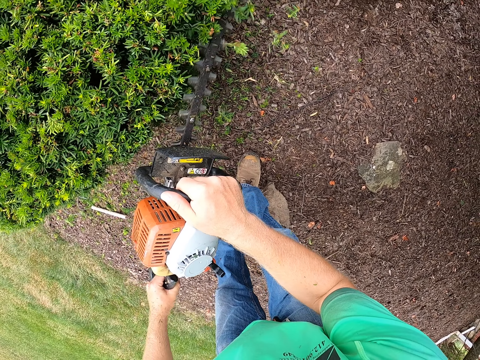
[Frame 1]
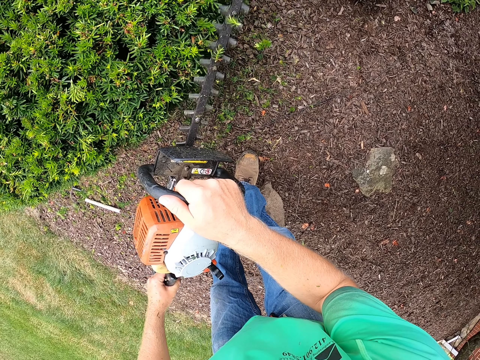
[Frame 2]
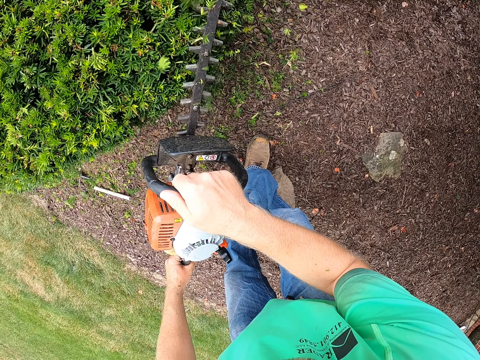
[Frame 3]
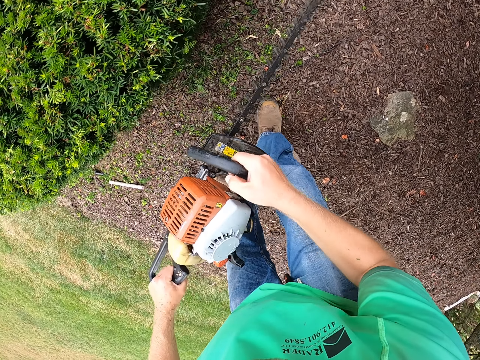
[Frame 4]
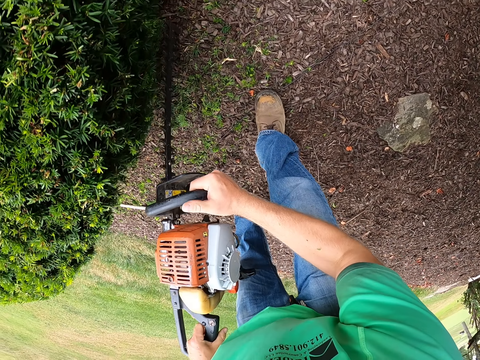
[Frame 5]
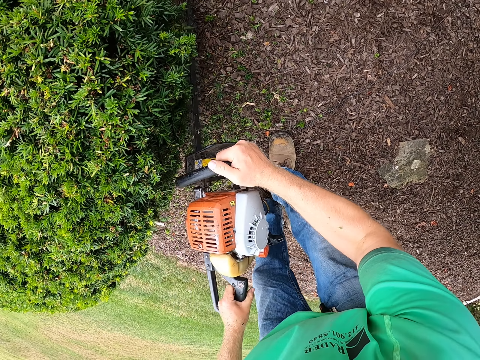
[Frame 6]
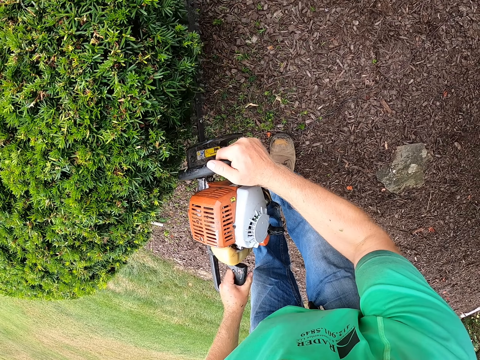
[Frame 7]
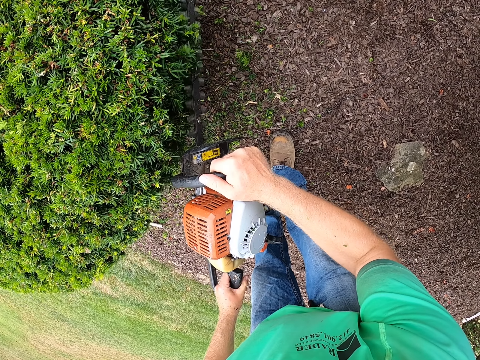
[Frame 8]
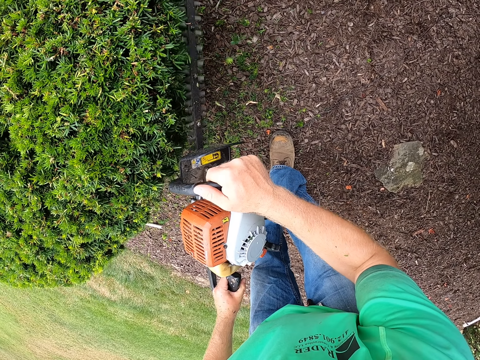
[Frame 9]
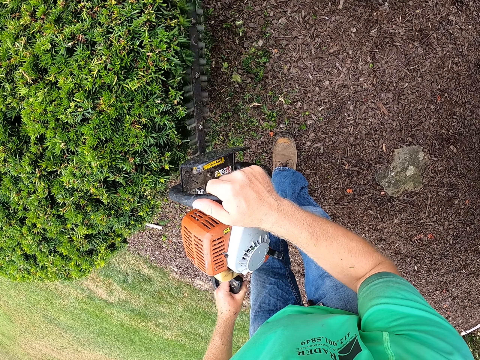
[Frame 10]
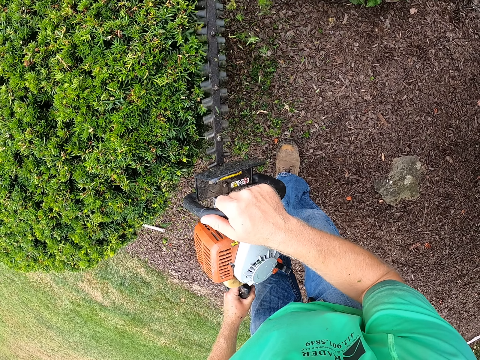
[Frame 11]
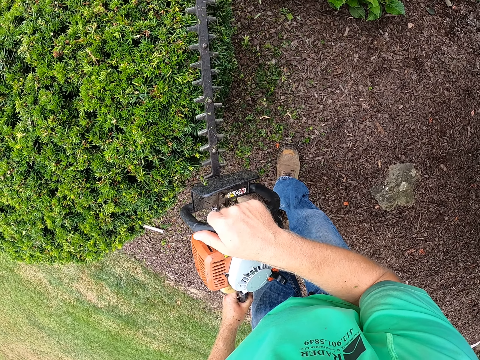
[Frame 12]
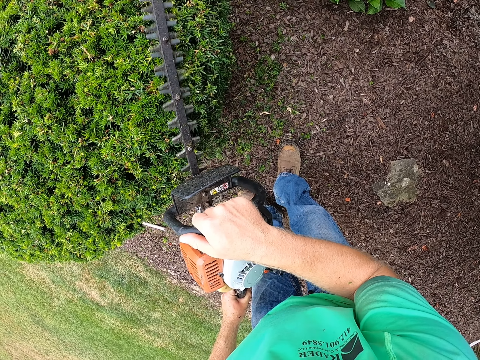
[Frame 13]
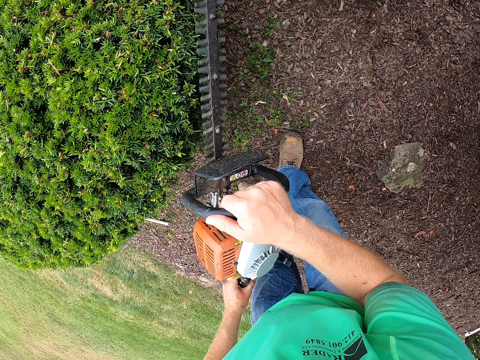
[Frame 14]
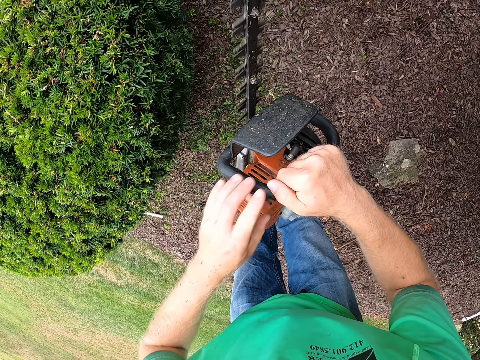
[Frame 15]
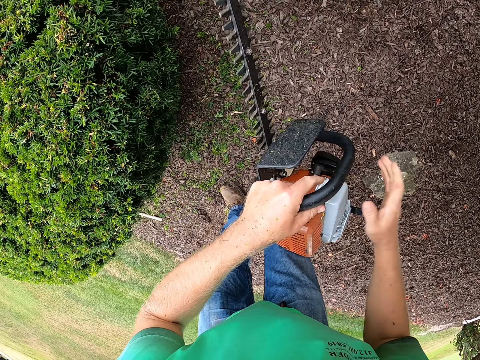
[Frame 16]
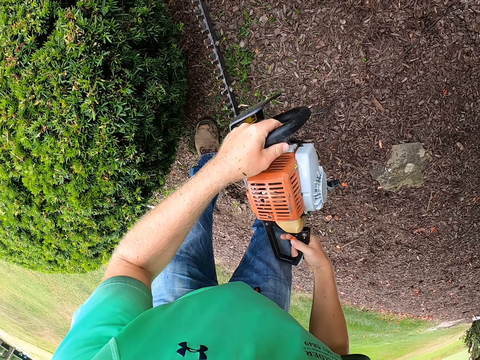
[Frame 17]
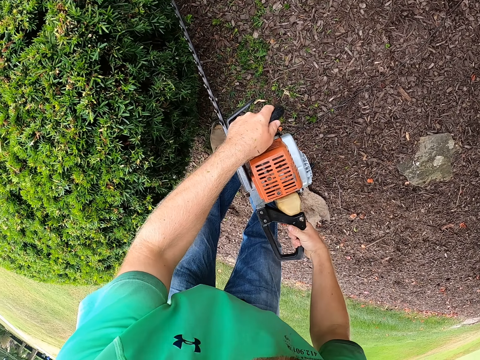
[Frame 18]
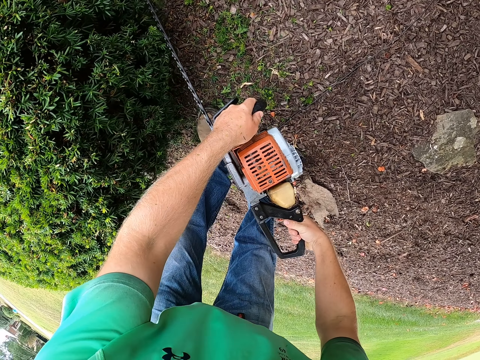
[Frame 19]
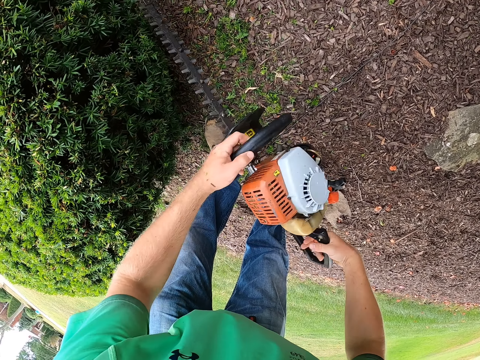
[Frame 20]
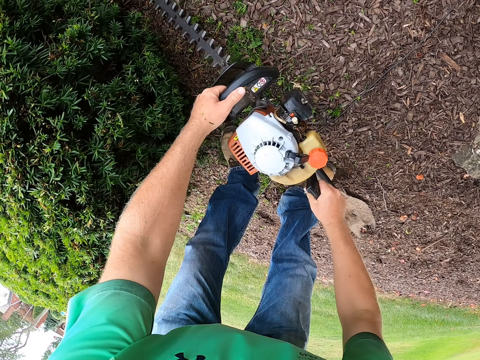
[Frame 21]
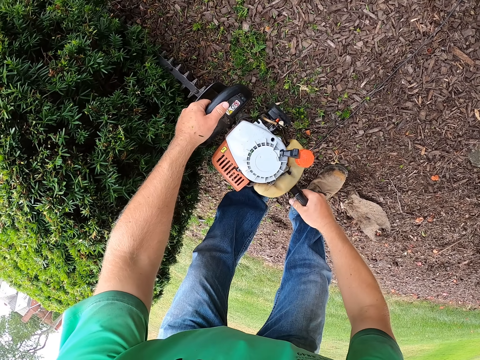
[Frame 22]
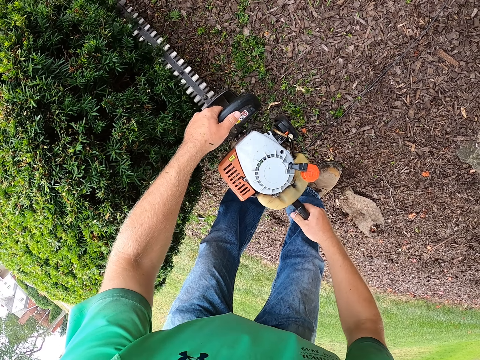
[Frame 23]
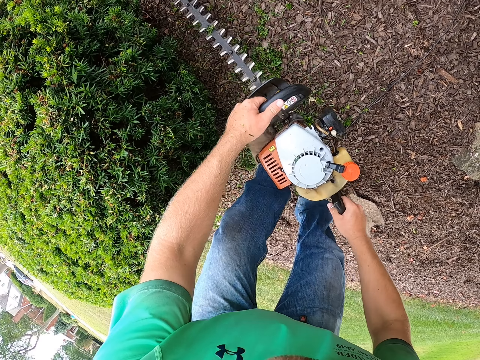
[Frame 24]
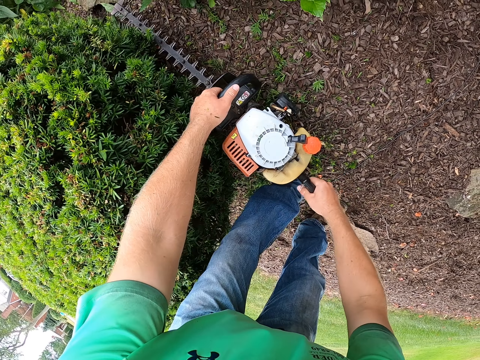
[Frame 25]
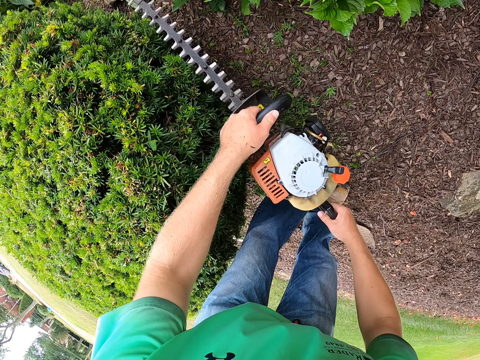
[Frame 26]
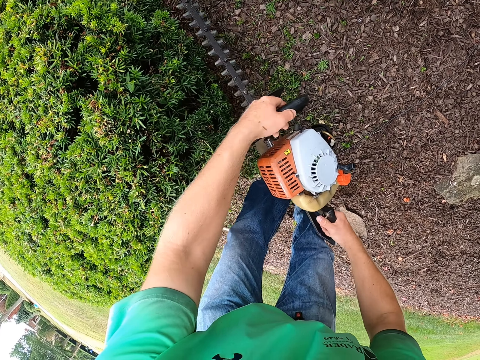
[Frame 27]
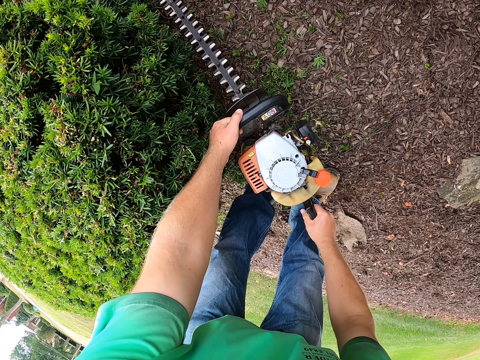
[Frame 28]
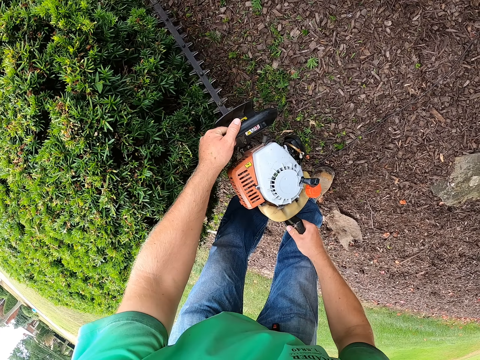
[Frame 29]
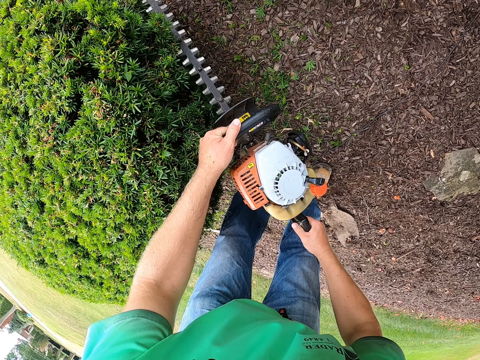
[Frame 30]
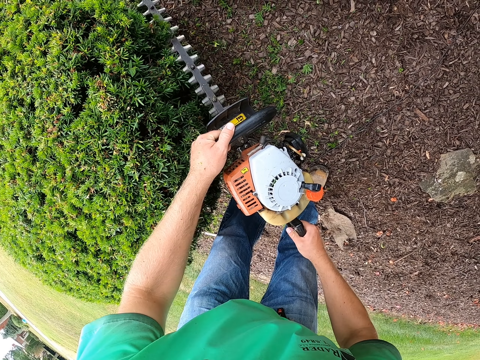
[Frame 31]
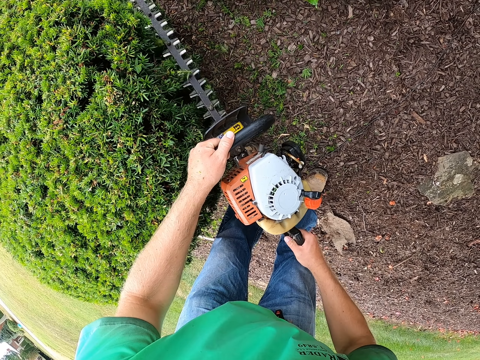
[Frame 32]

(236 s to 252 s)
The camera wearer removes his left hand from a handle on the hedge trimmer. He holds the handle on the hedge trimmer with his left hand. He removes his right hand from the handle on the hedge trimmer. He holds the handle on the hedge trimmer with his right hand. He cuts the plant with the hedge trimmer in his hands. He adjusts the hedge trimmer in his hands. He cuts the plant with the hedge trimmer in his hands.

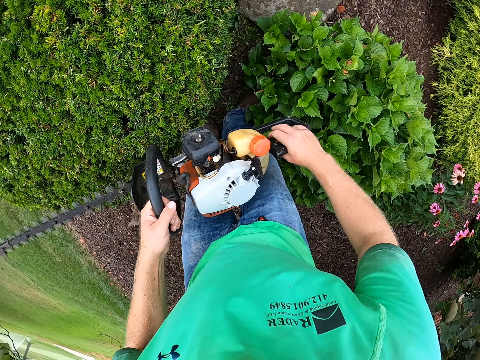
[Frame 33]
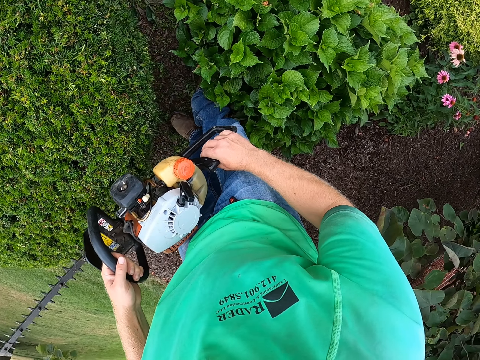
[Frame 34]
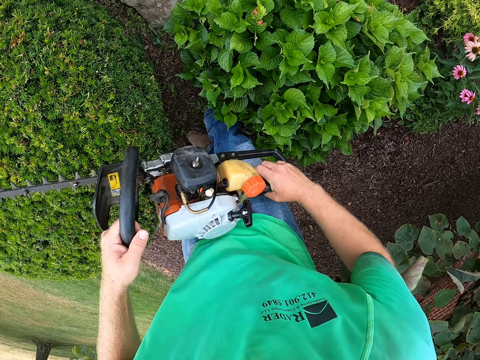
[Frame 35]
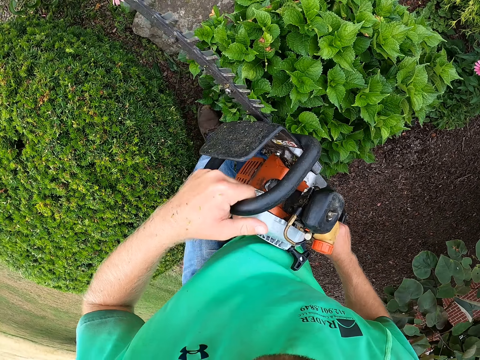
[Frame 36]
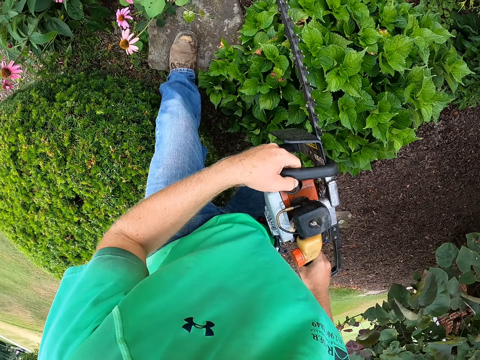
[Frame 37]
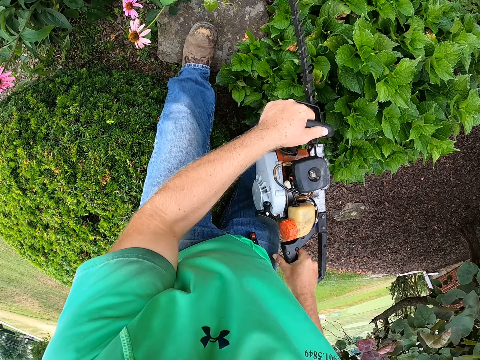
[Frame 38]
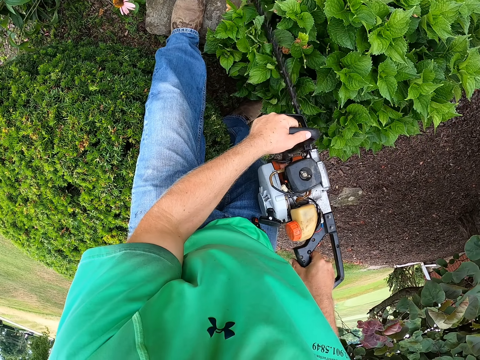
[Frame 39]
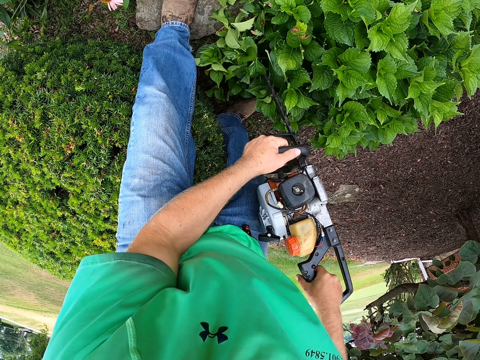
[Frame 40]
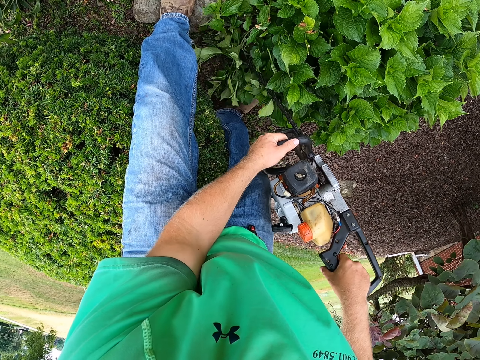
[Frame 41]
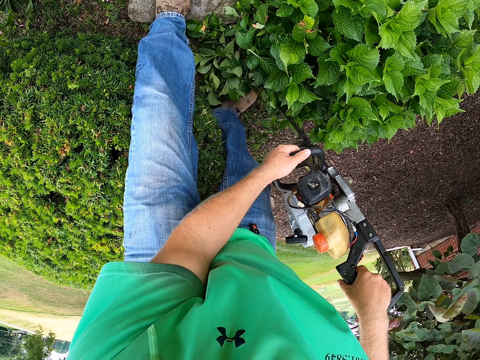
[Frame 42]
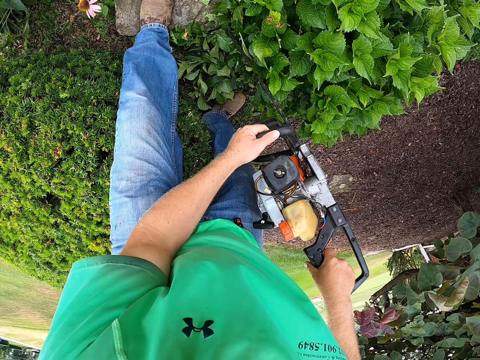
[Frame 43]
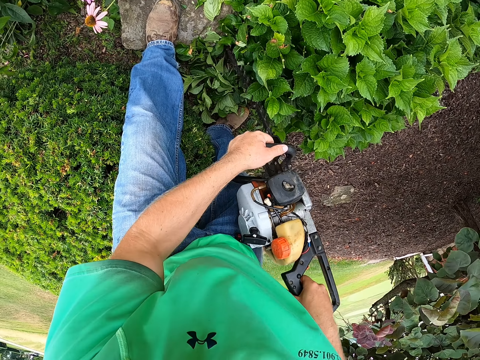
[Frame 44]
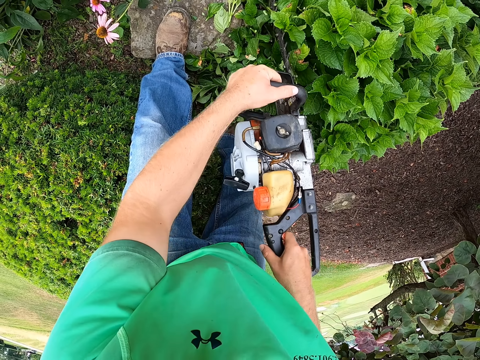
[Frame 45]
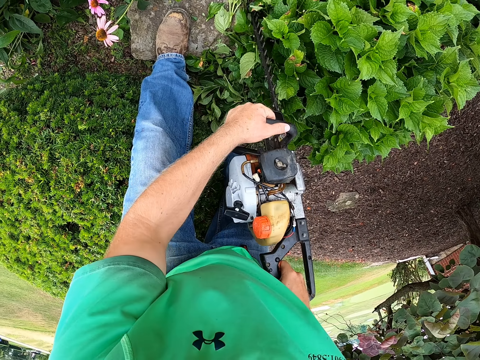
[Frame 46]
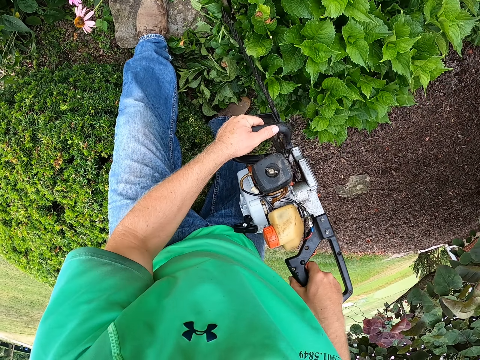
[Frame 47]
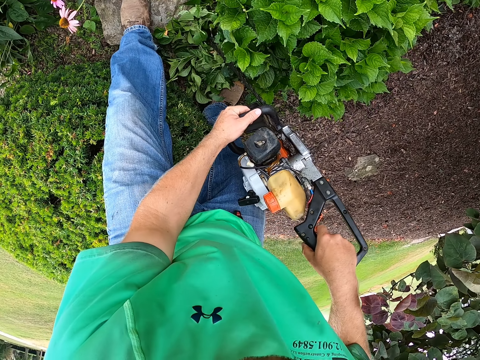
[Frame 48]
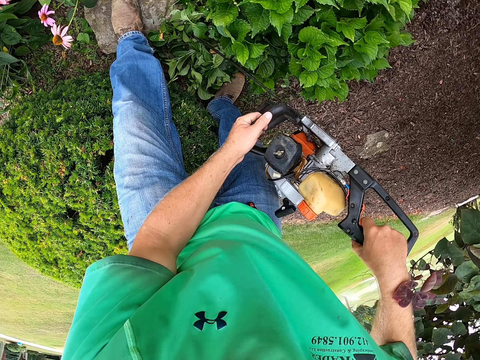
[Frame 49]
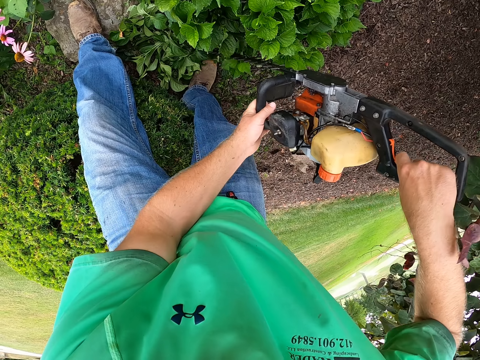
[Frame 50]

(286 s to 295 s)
The camera wearer moves into the front. They trim a bush with the trimmer in both hands.

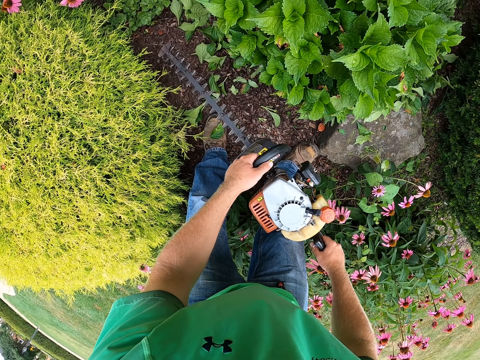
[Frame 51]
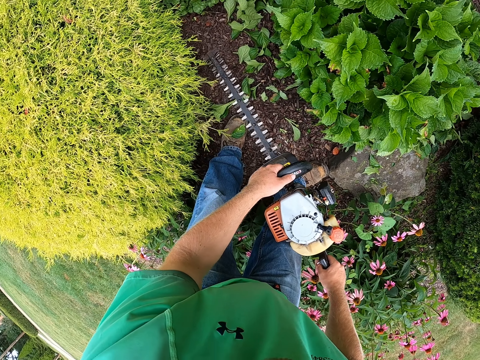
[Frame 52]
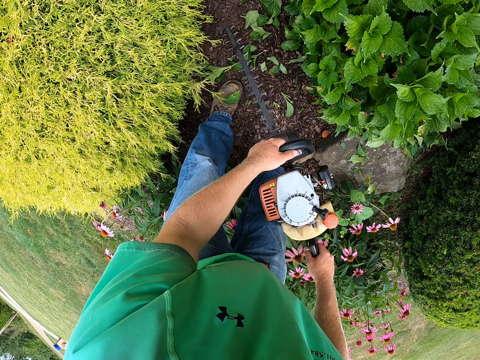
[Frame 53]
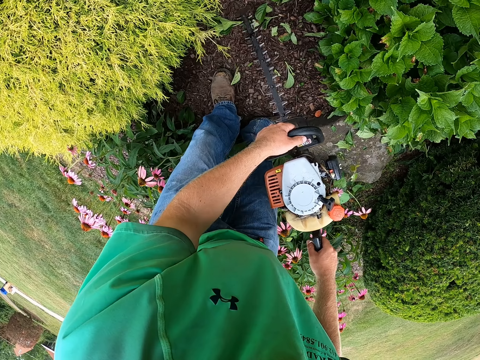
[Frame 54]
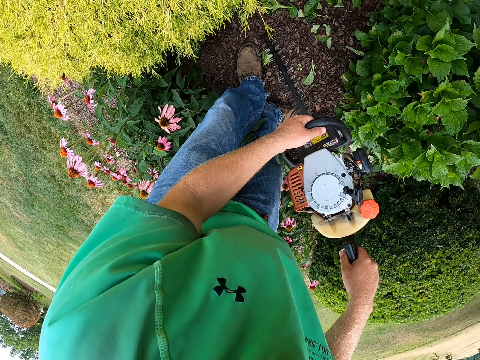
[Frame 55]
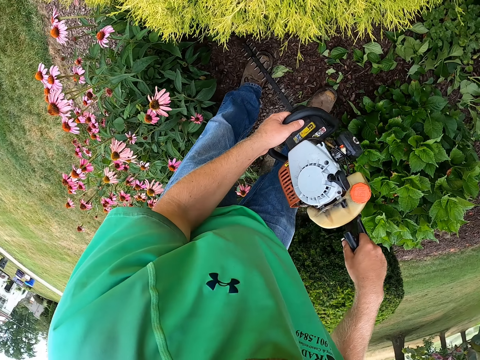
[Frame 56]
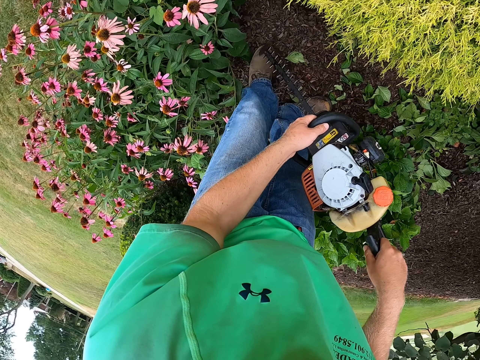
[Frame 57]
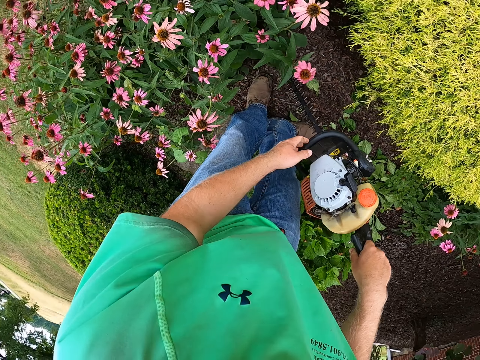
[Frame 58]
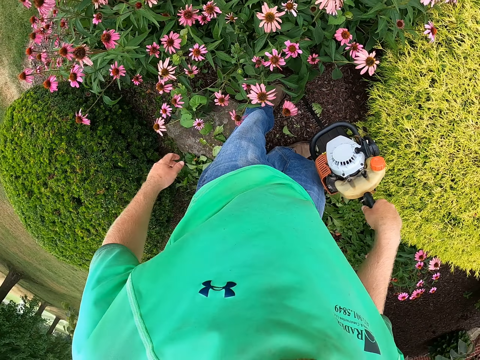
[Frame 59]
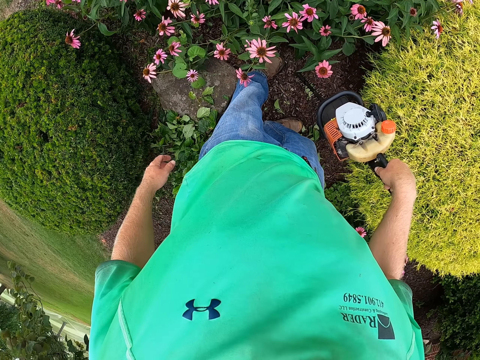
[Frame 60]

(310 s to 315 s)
The camera wearer moves. He holds the trimmer with his right hand. He looks around.
